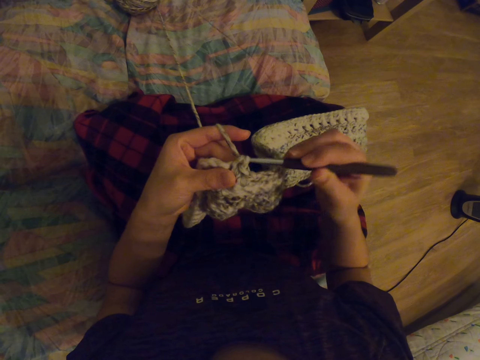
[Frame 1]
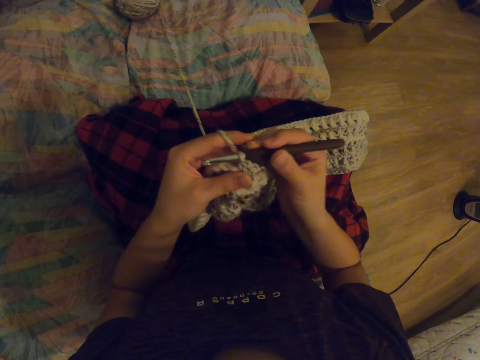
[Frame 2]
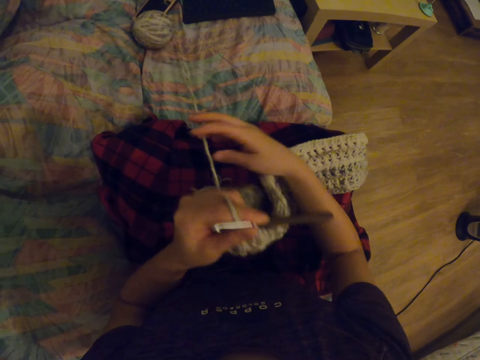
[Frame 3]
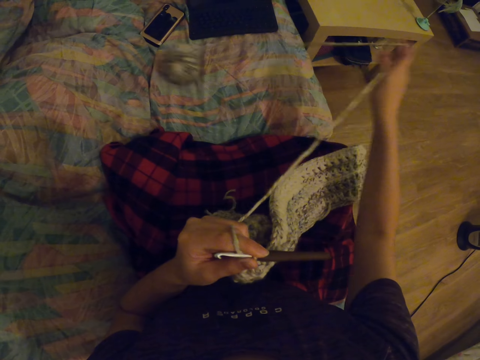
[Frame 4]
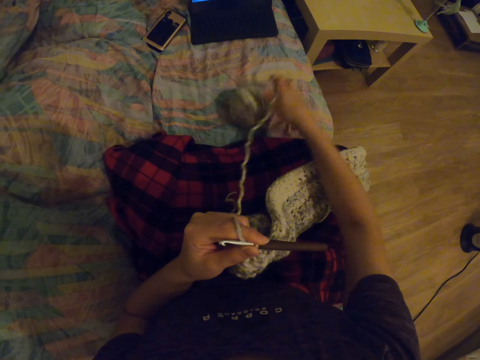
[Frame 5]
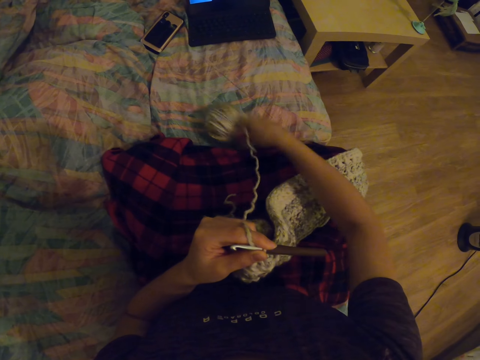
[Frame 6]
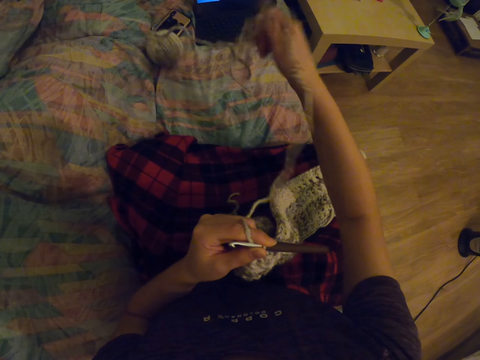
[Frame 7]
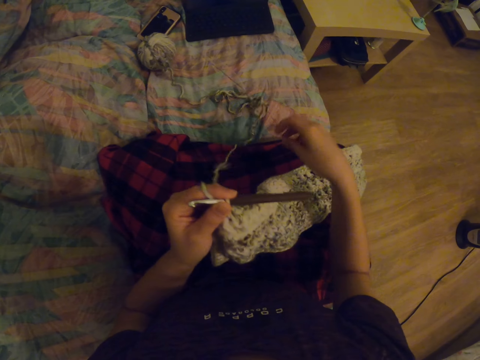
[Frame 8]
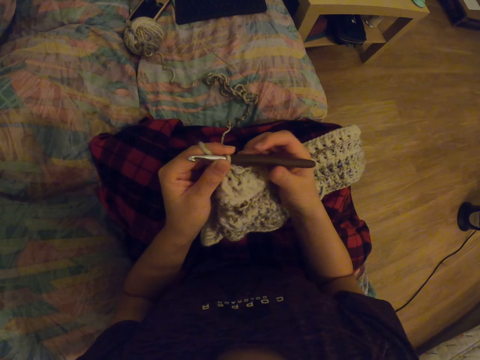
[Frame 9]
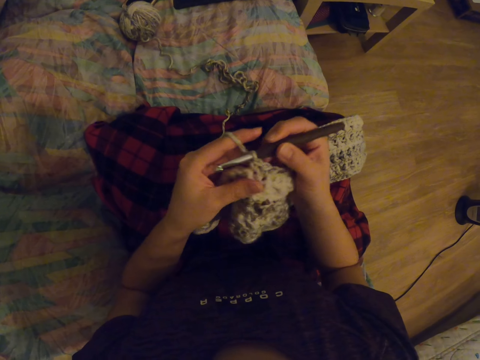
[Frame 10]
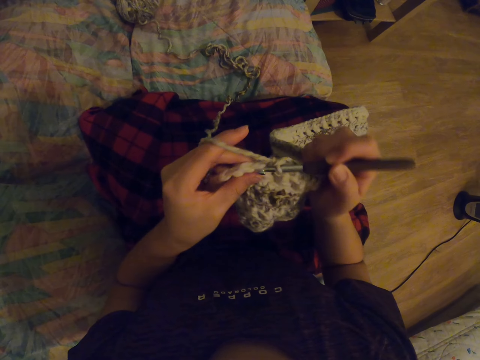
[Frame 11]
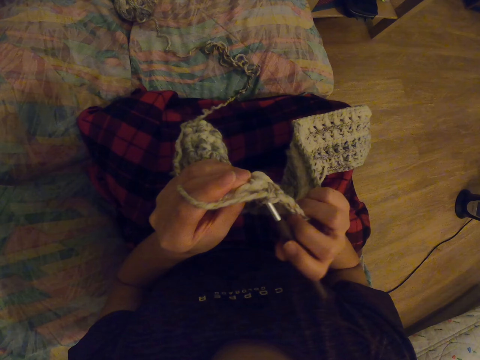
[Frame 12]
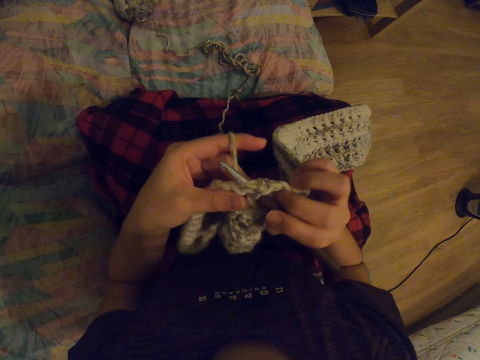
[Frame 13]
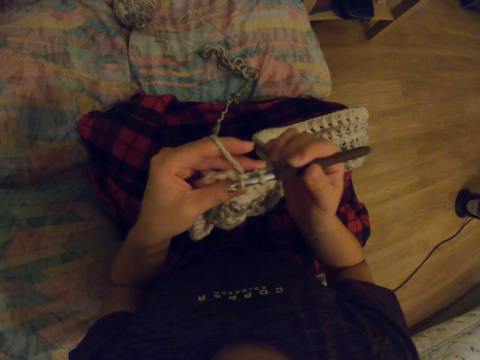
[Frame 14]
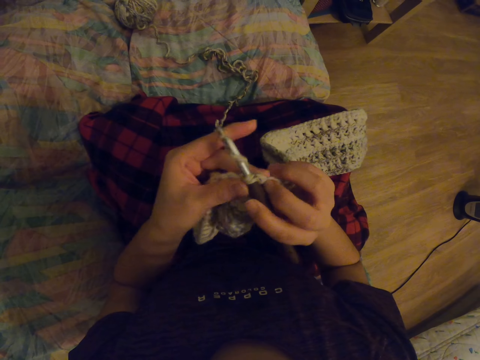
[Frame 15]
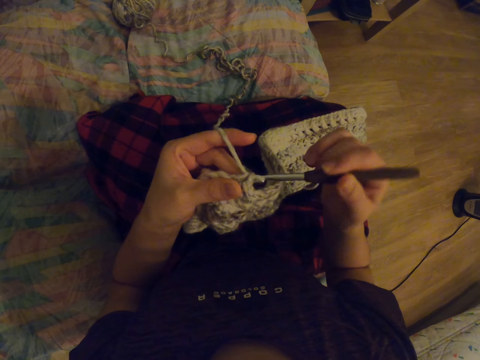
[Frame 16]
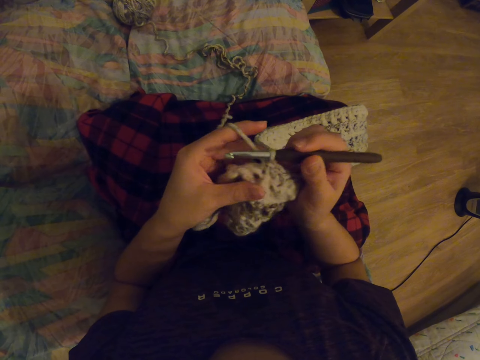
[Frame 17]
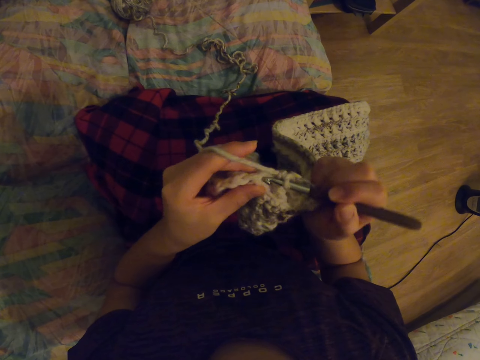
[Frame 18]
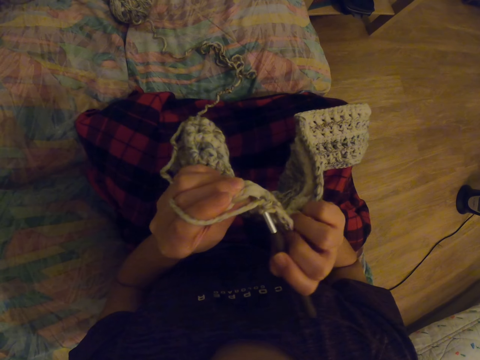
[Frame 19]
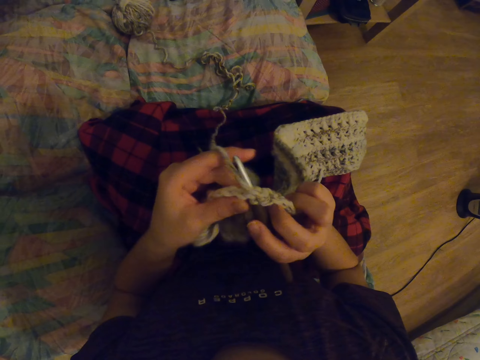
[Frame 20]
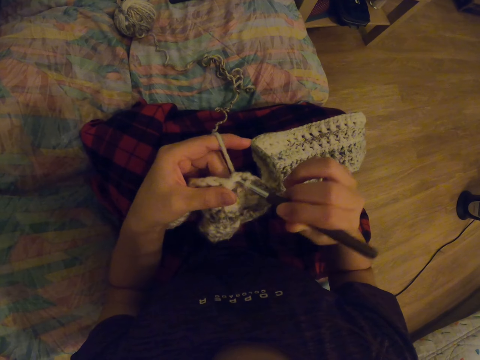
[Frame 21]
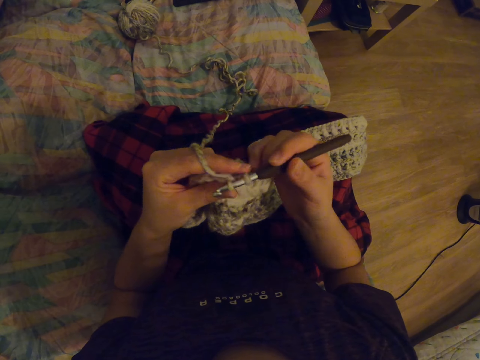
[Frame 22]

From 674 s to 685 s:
The camera wearer stretches a knitting thread with a hand. They knit a fabric with a crochet needle.

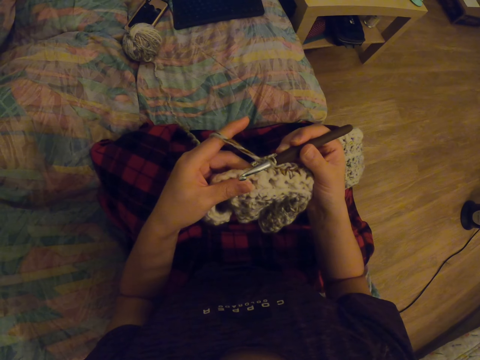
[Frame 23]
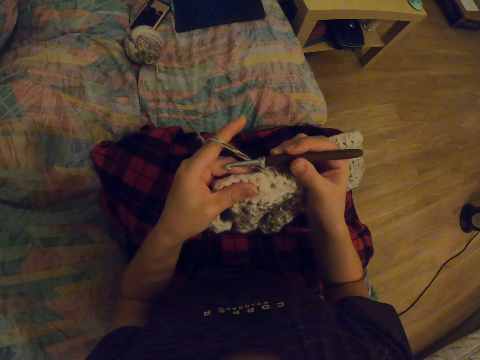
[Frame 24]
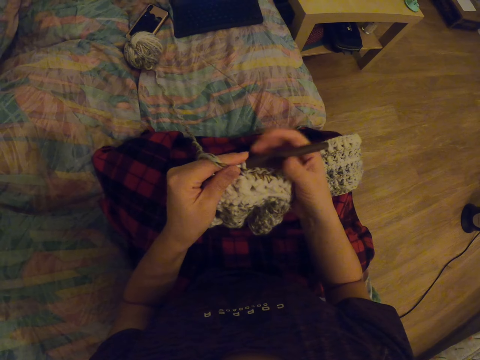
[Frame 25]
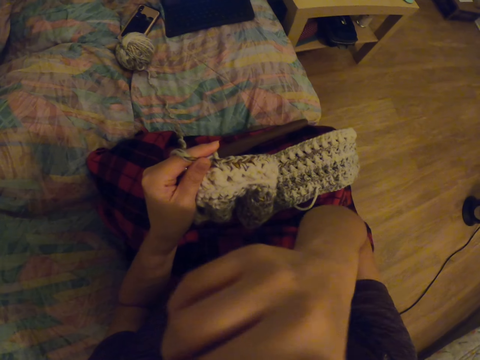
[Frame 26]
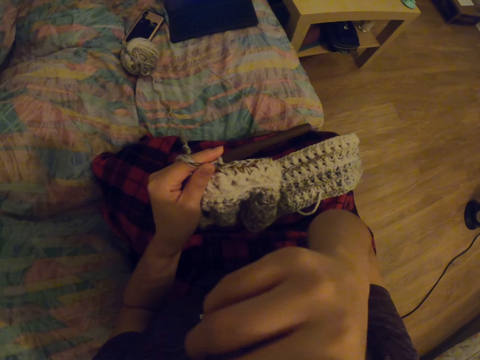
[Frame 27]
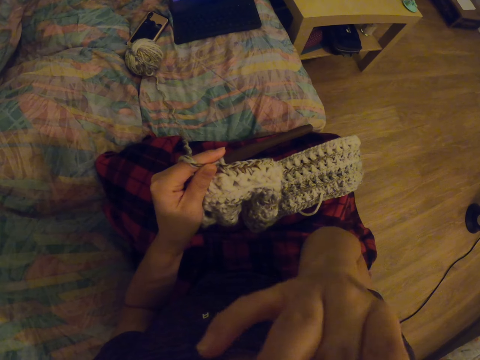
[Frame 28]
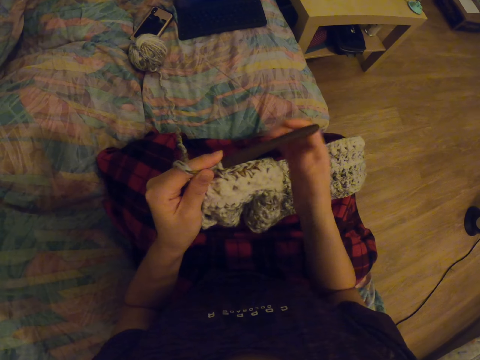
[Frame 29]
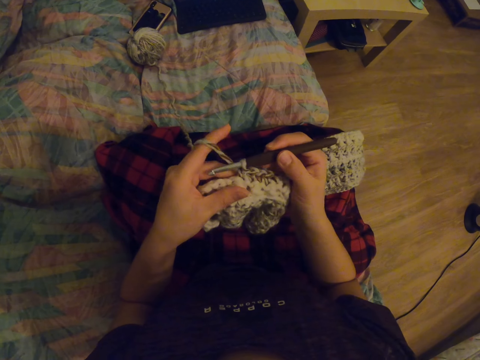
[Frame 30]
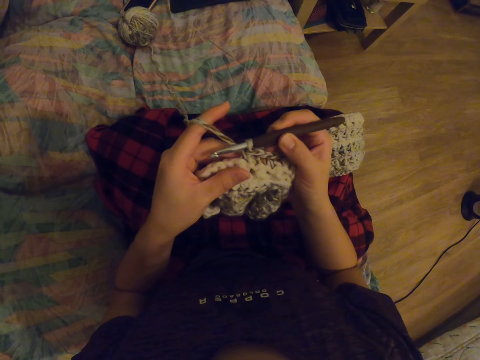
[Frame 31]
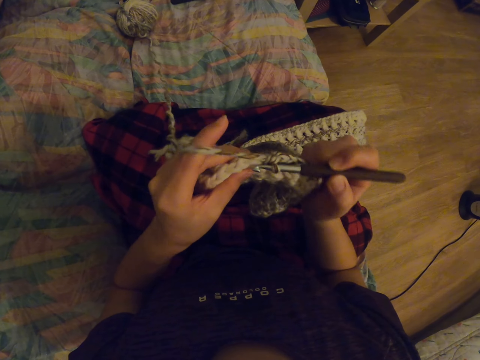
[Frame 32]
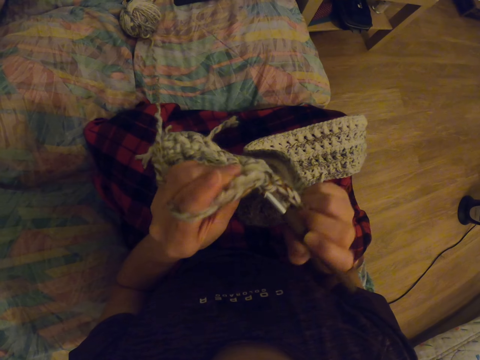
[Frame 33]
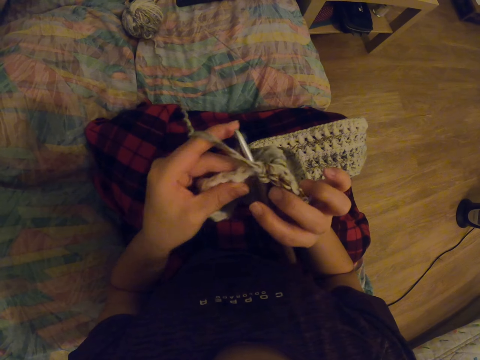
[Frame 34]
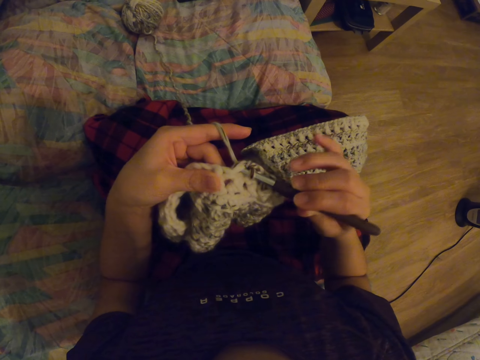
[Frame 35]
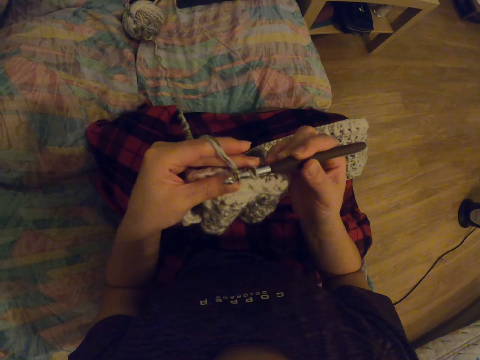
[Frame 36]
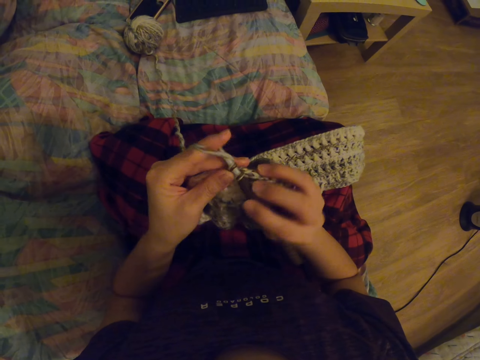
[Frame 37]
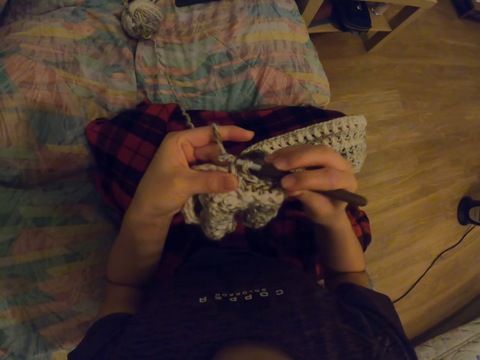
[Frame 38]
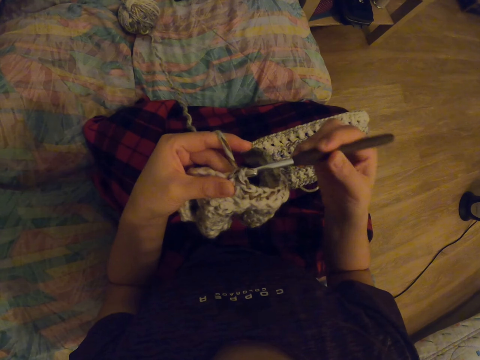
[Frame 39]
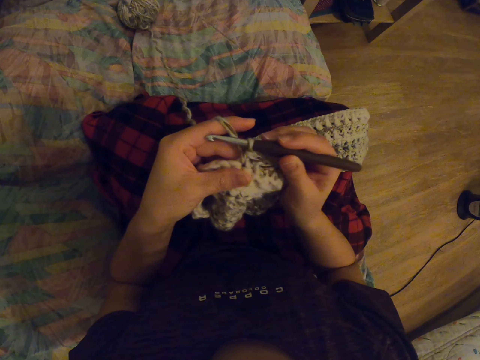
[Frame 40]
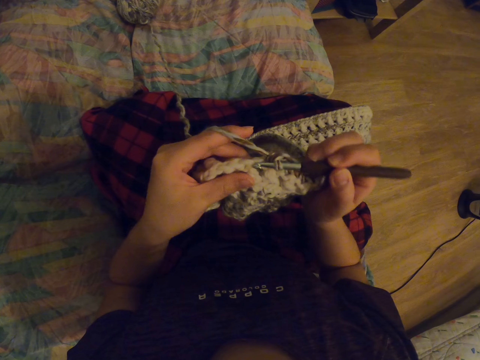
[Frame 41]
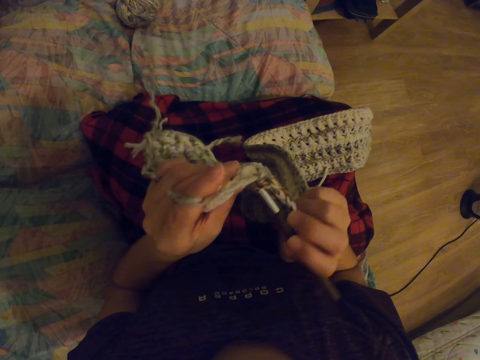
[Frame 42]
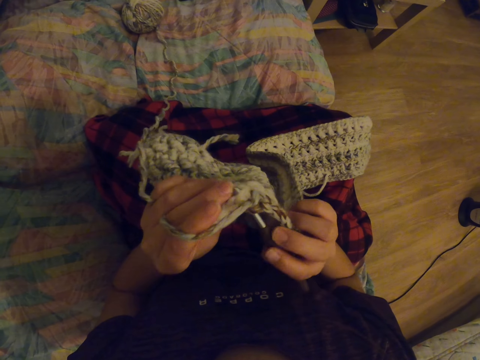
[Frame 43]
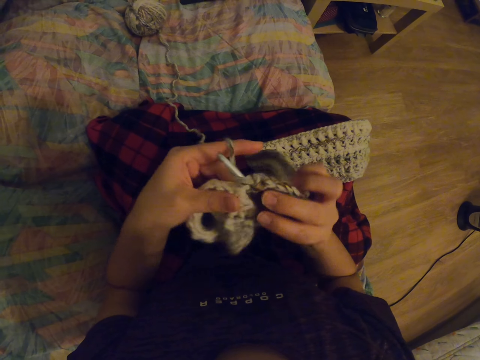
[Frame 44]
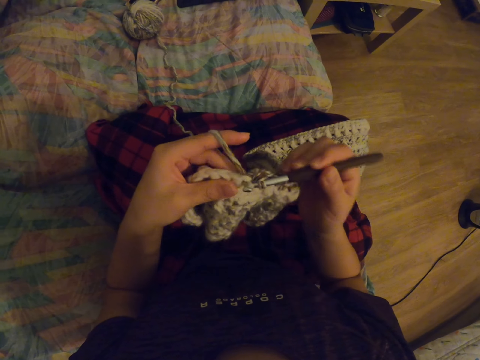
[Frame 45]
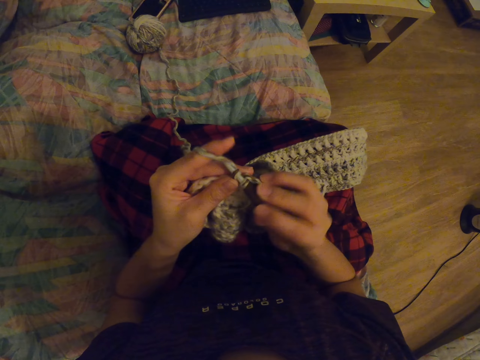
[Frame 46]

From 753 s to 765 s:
The camera wearer scratches her nose with a hand. She knits a fabric with a crochet needle.

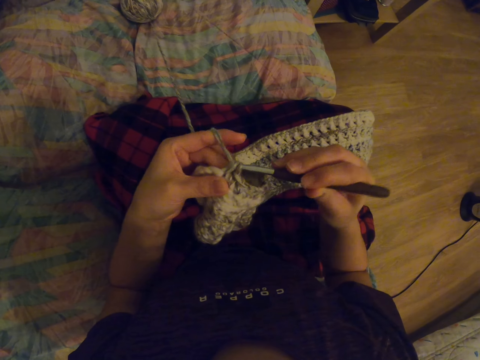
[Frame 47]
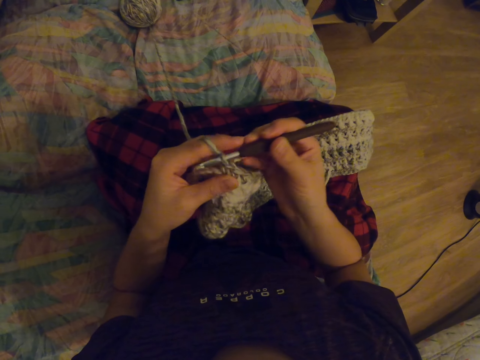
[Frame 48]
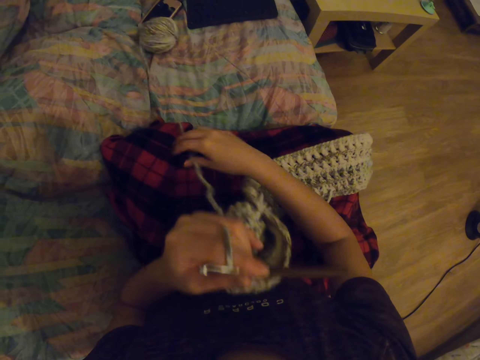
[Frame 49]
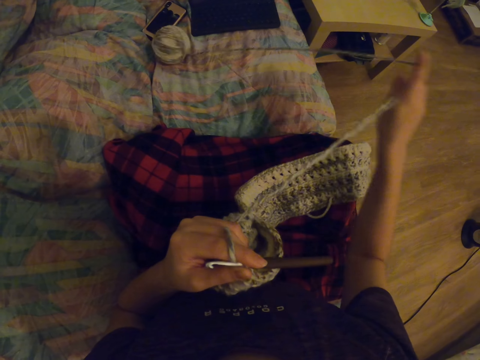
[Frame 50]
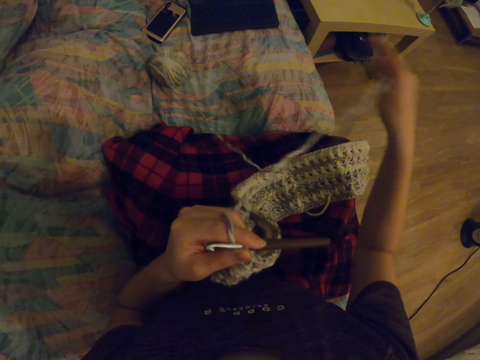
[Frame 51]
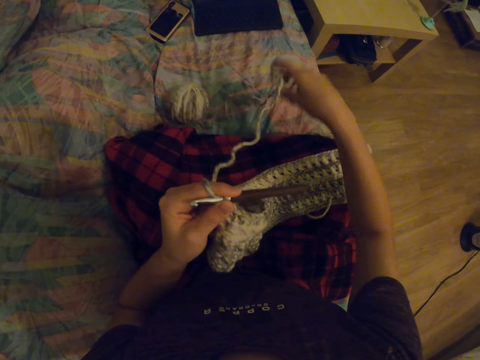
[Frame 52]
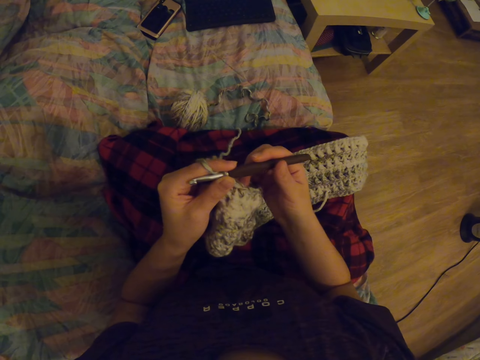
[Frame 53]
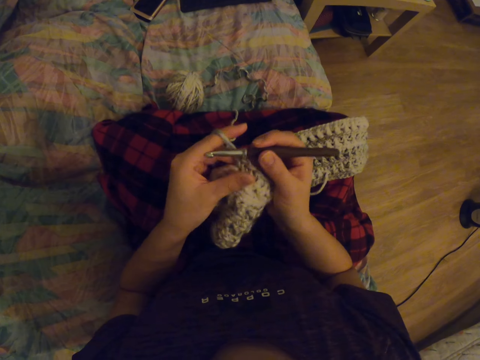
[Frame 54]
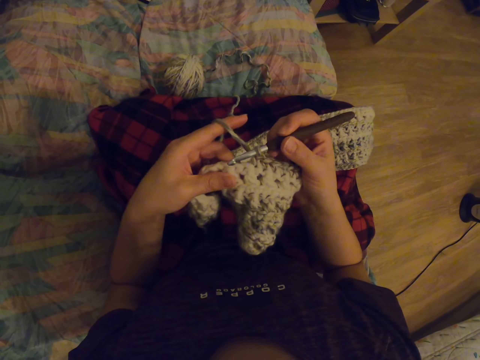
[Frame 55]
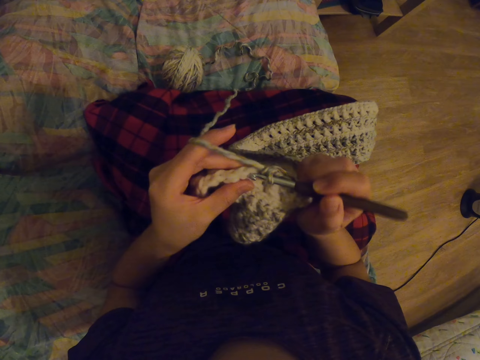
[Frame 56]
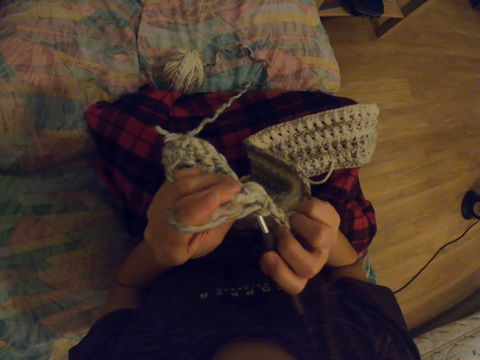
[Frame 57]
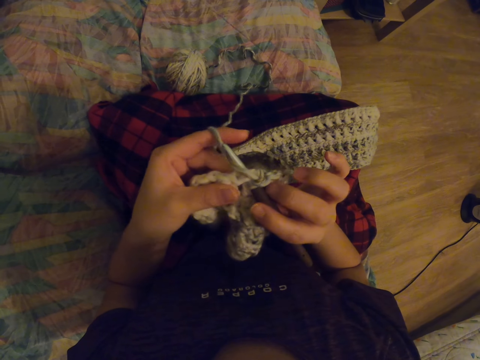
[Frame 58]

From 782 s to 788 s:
The camera wearer stretches a knitting thread with a hand. They knit a fabric with a crochet needle.
